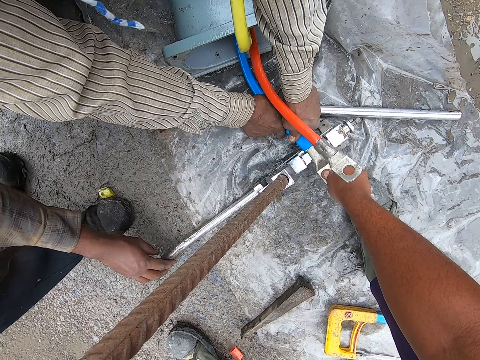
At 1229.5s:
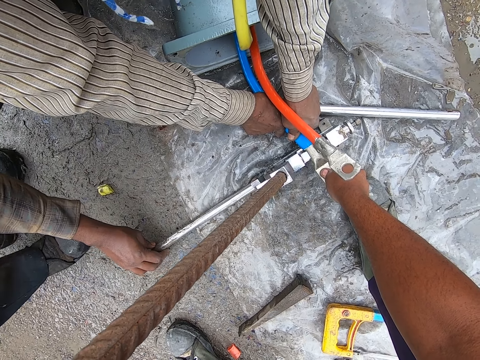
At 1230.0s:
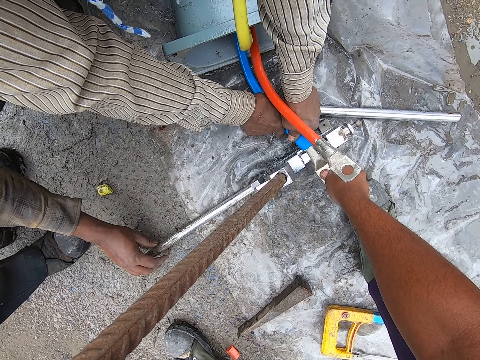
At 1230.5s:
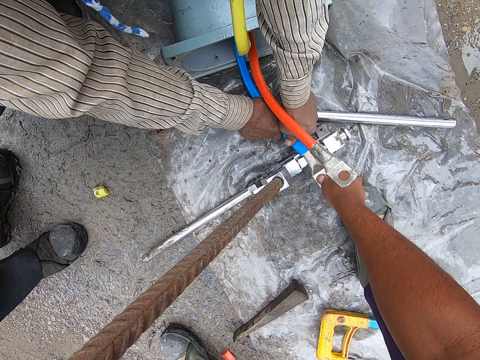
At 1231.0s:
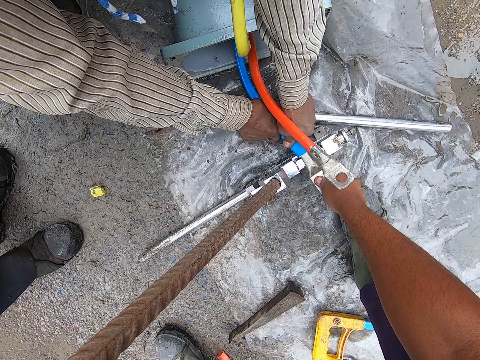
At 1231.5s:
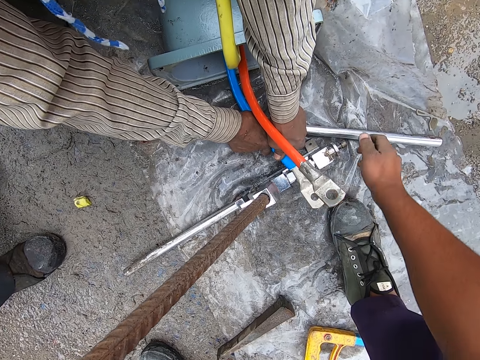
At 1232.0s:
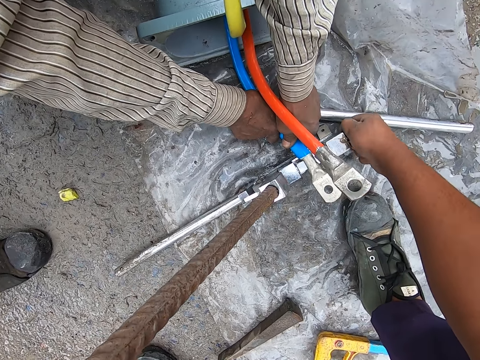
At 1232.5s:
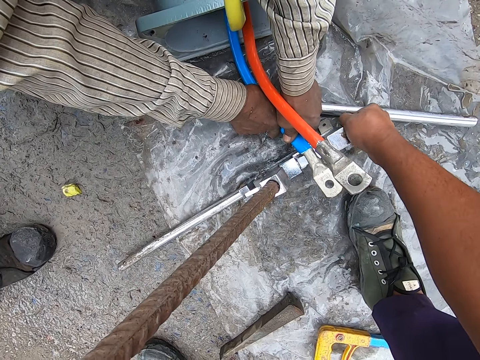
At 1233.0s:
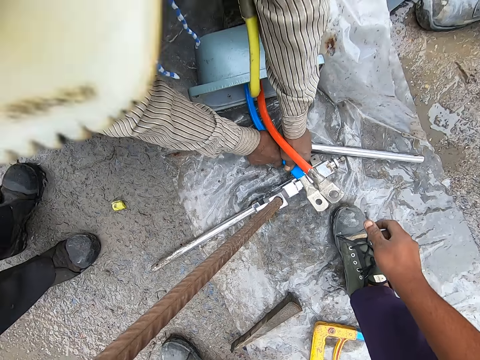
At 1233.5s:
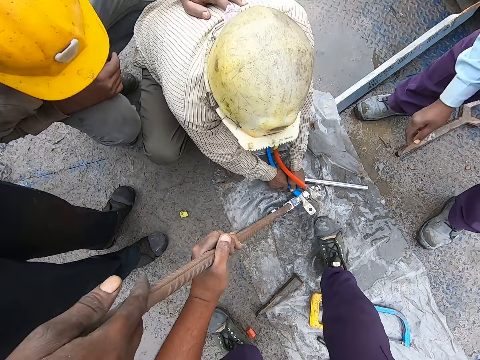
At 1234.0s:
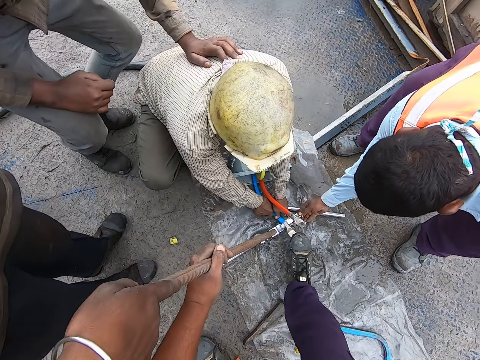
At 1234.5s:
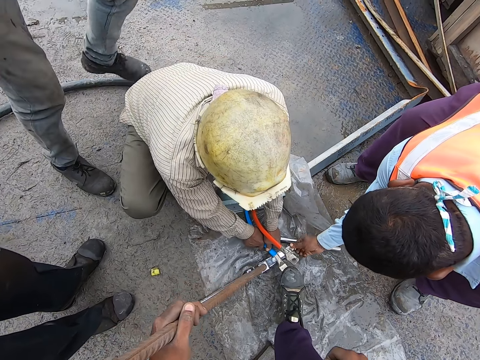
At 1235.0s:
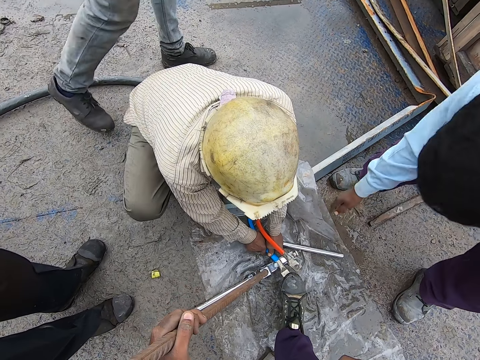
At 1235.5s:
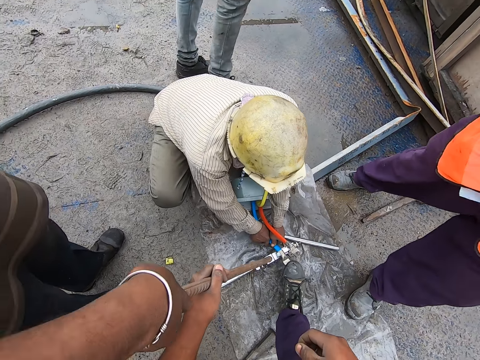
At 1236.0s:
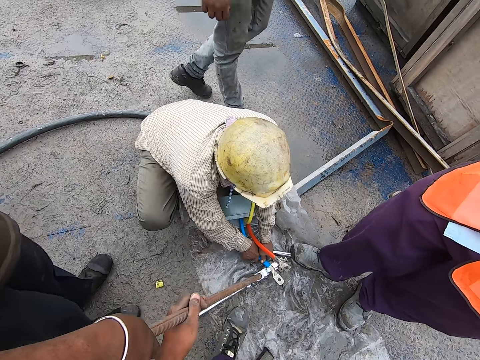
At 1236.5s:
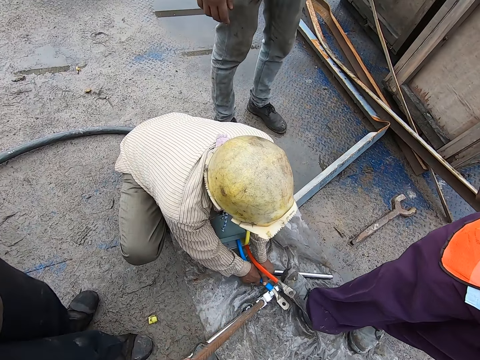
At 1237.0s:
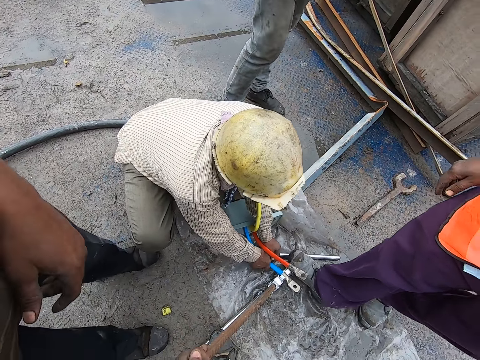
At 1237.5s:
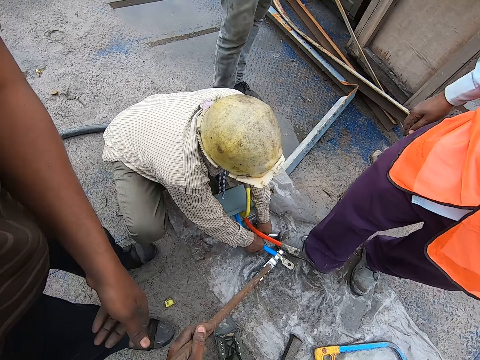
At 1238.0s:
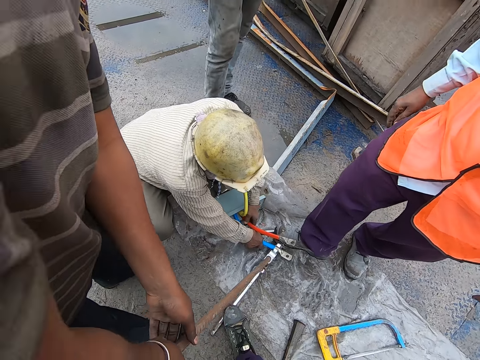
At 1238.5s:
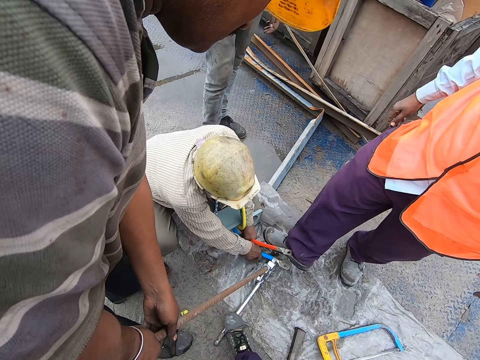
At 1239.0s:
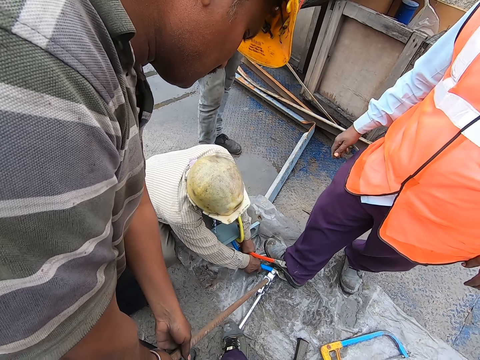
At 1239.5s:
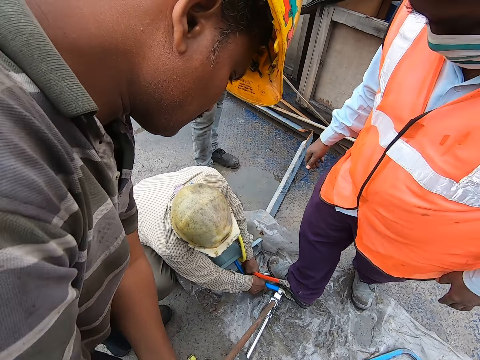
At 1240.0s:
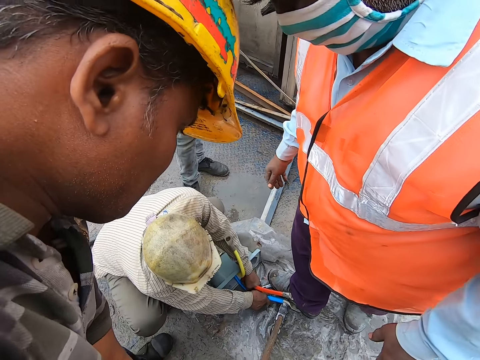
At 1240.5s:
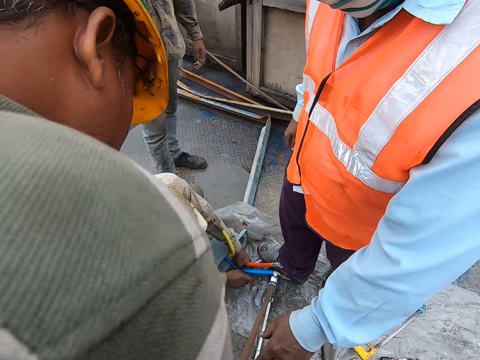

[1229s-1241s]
The camera wearer tightens the metal knob. They converse.

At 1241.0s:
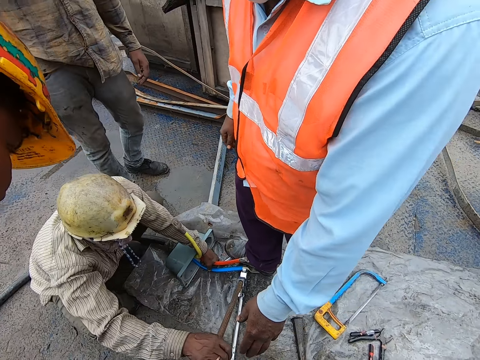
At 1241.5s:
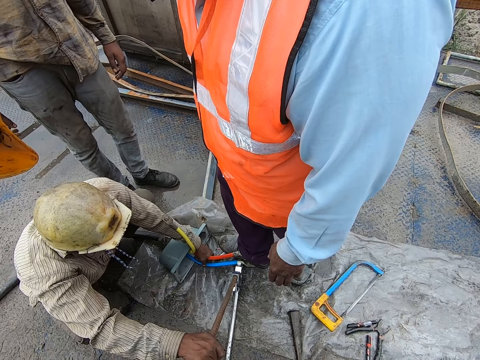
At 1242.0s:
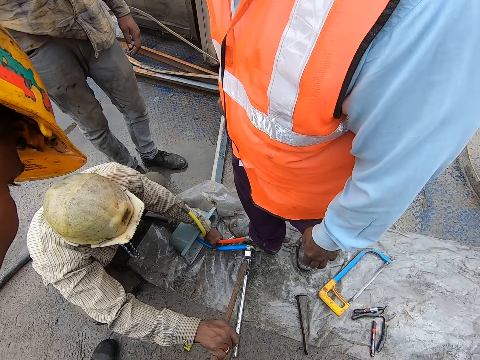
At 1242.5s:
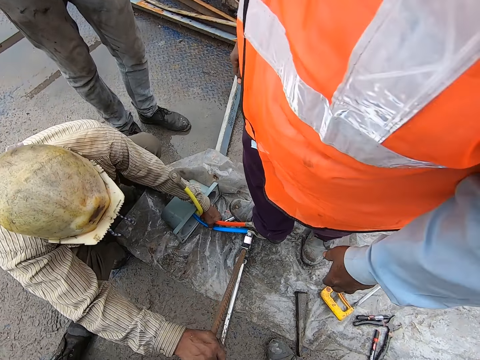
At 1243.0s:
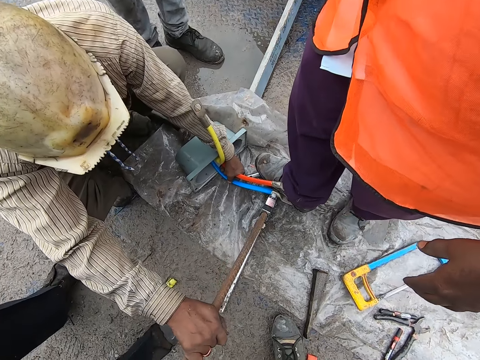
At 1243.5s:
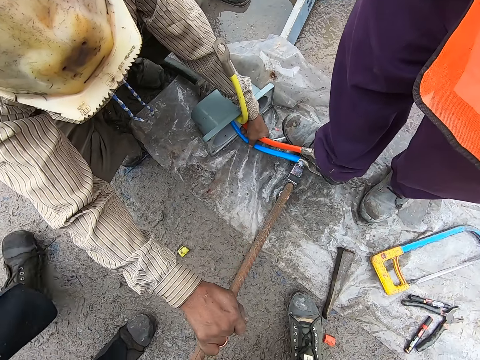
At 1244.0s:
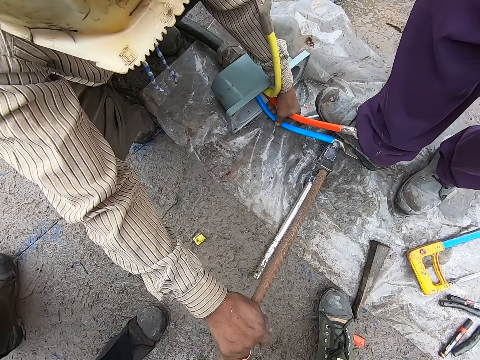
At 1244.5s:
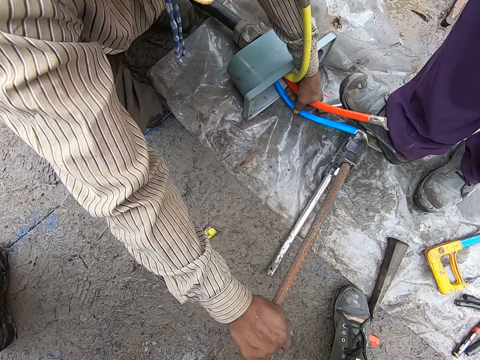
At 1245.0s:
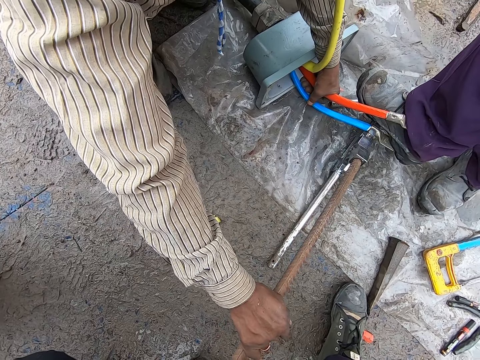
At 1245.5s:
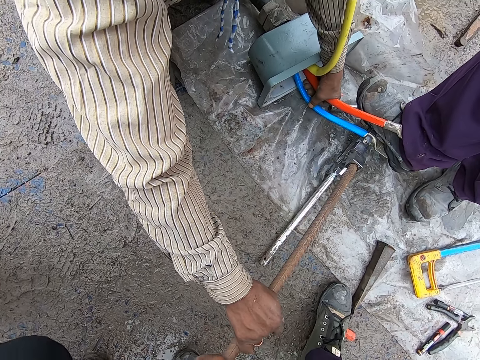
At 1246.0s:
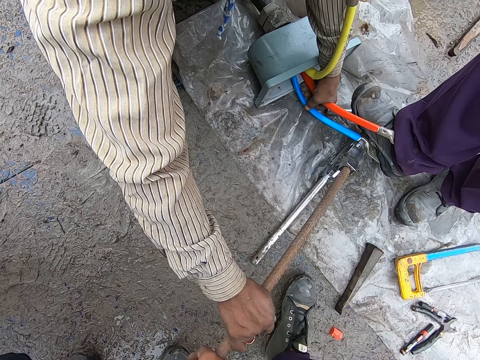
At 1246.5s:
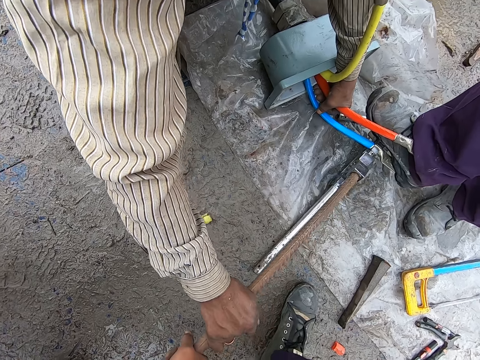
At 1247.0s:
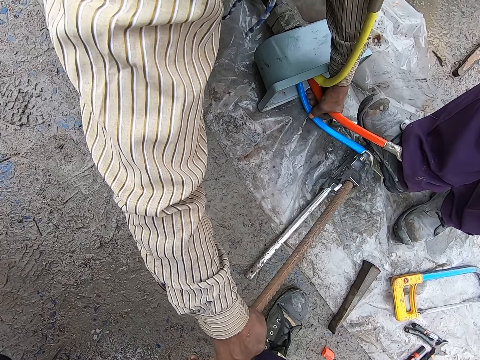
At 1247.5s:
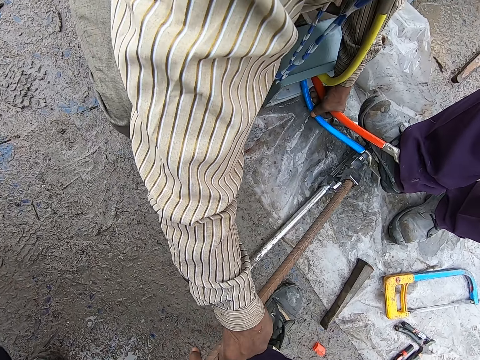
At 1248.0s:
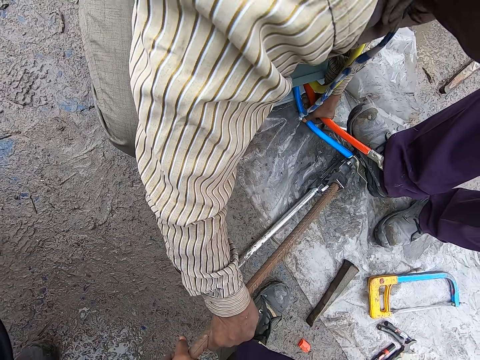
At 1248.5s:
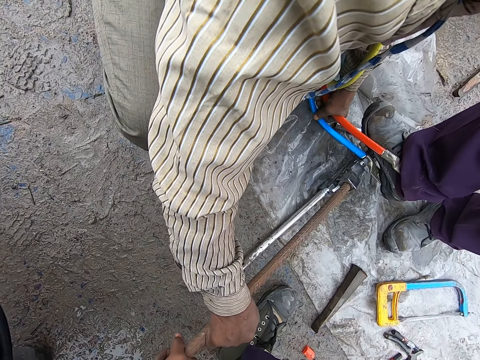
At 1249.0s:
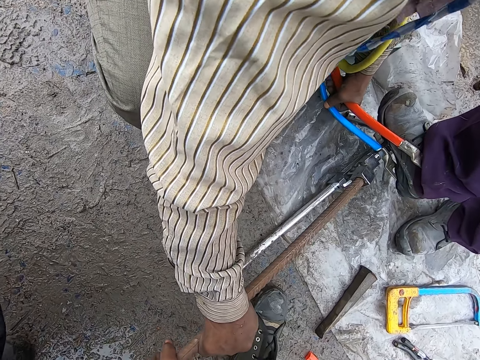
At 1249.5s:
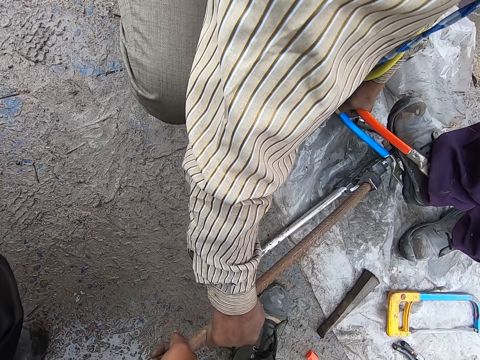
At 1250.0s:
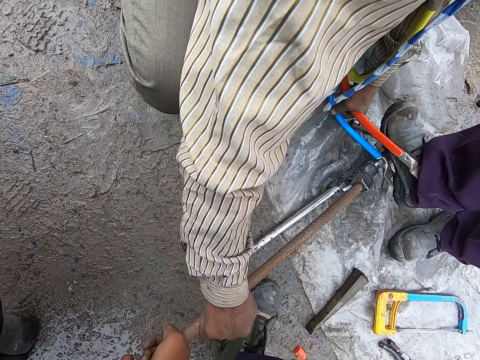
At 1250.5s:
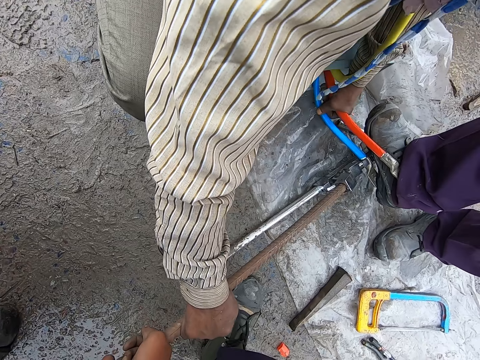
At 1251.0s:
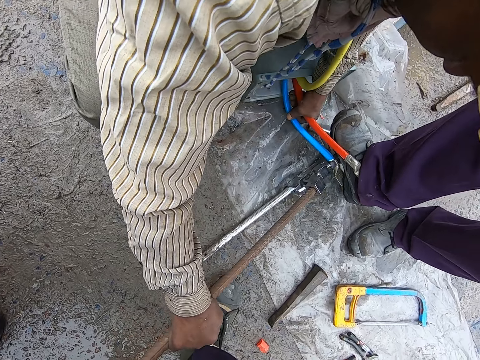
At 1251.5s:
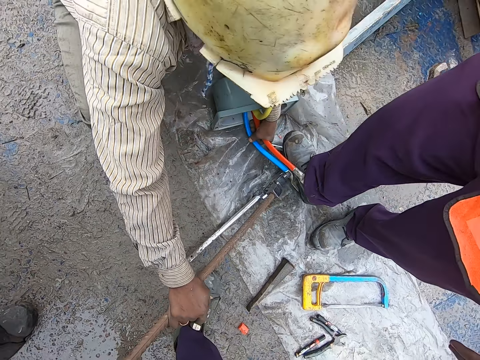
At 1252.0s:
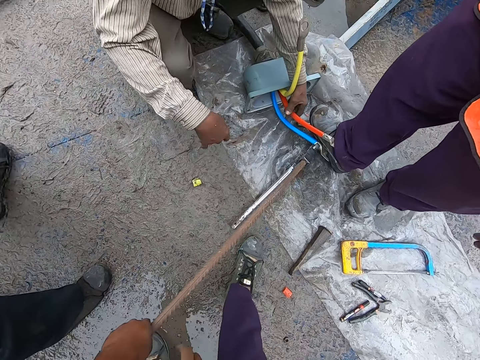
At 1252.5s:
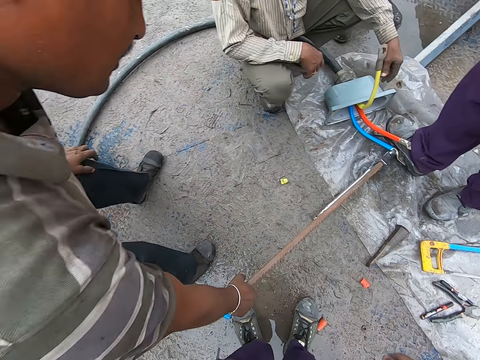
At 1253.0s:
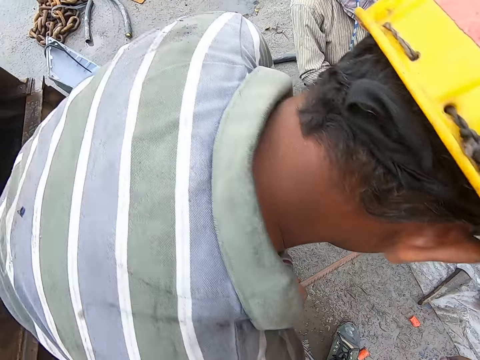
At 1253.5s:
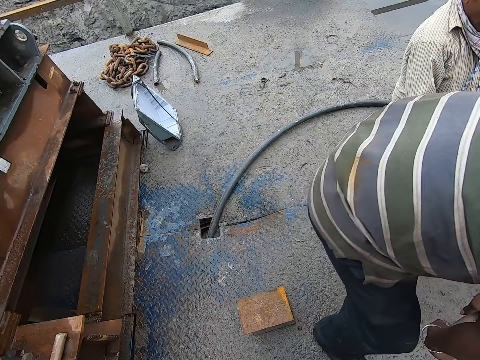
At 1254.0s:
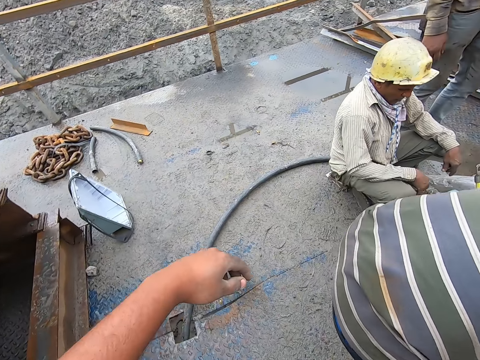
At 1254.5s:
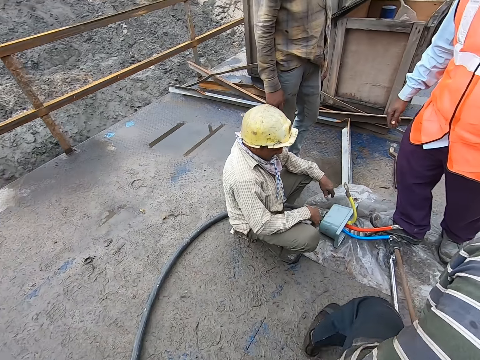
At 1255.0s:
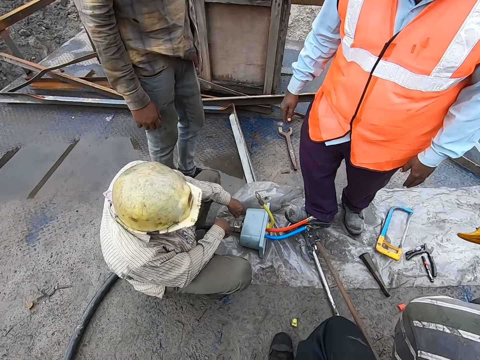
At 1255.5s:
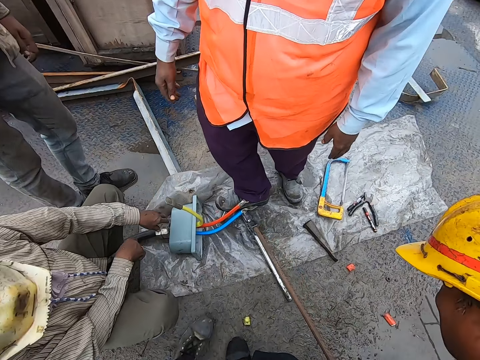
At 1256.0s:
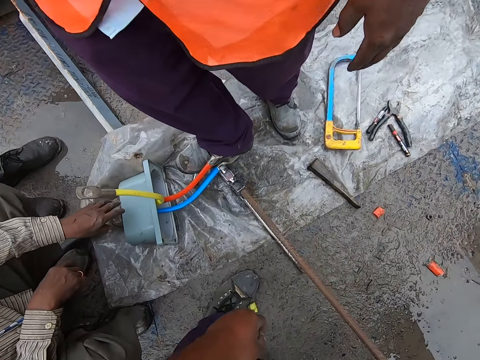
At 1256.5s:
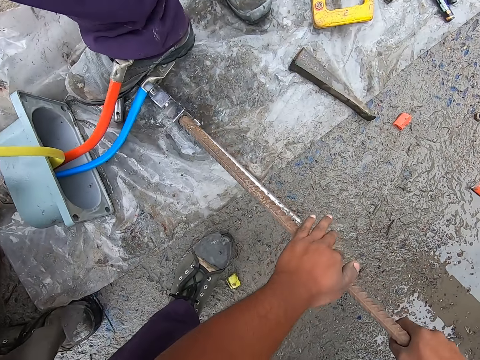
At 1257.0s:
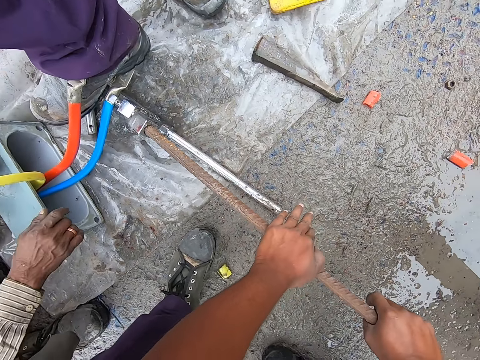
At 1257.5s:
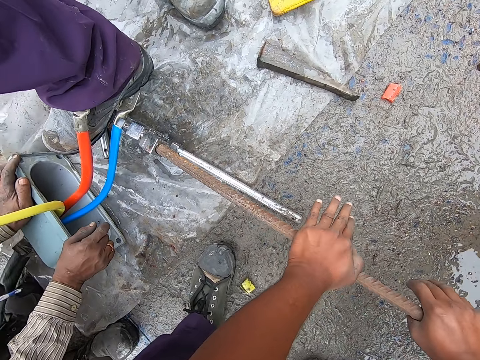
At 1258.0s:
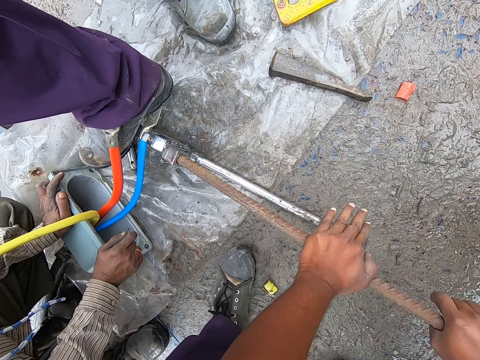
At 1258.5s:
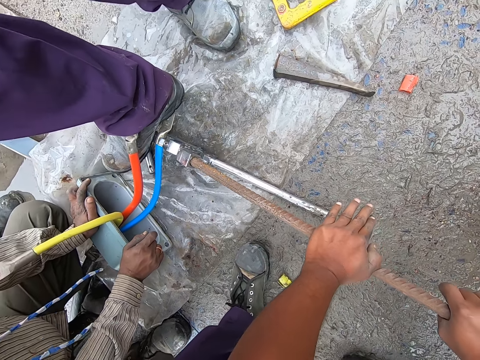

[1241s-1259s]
The camera wearer converses. He pushes down a metal rod. He converses. A man converses with the camera wearer. The camera wearer presses on the steel rod. He removes his hand from the metal knob. He turns left, walks forward, turns right and walks forward. He holds the steel rod. He removes his hand from the metal knob. He presses on the steel rod.
